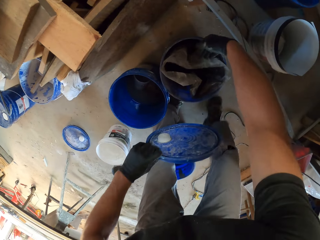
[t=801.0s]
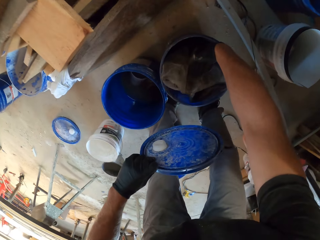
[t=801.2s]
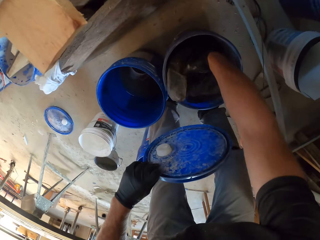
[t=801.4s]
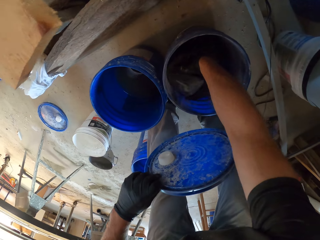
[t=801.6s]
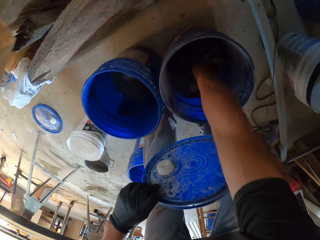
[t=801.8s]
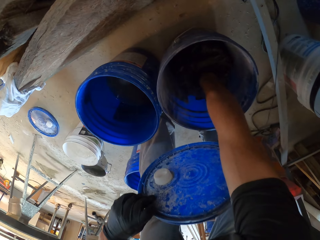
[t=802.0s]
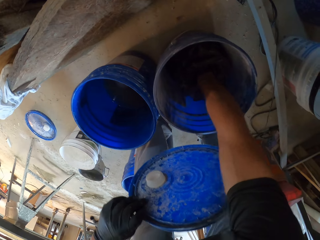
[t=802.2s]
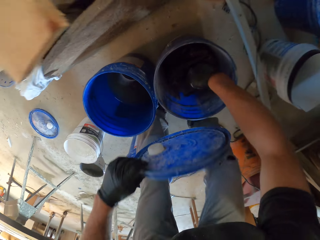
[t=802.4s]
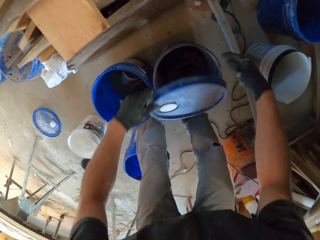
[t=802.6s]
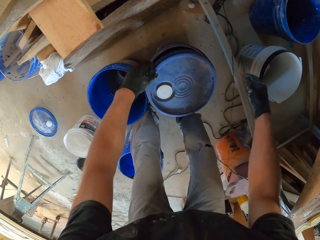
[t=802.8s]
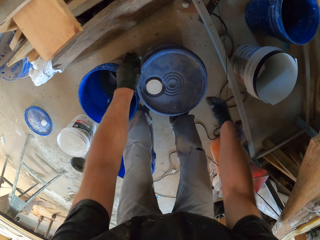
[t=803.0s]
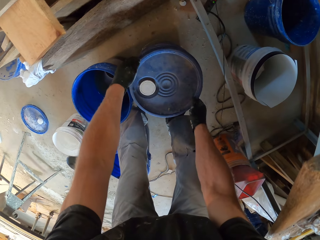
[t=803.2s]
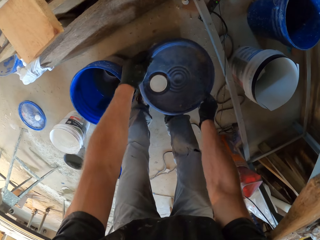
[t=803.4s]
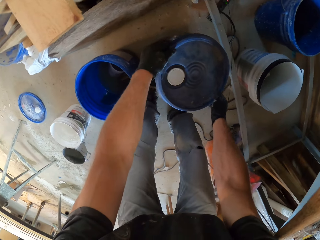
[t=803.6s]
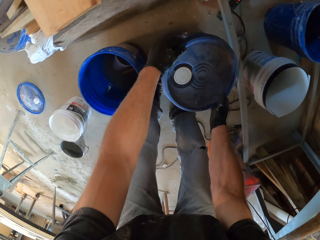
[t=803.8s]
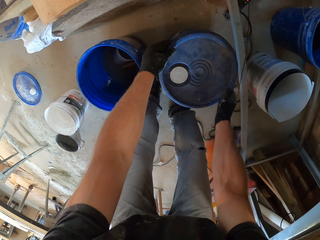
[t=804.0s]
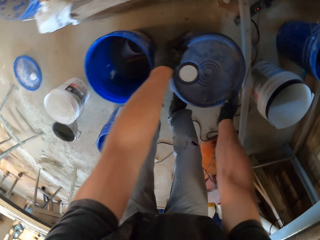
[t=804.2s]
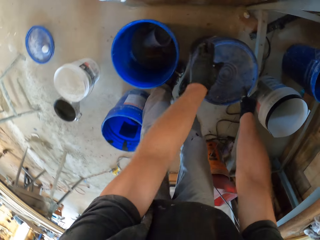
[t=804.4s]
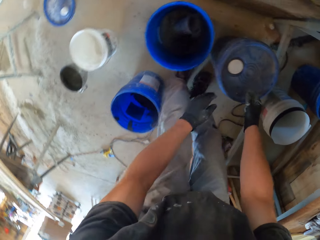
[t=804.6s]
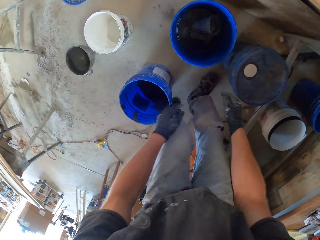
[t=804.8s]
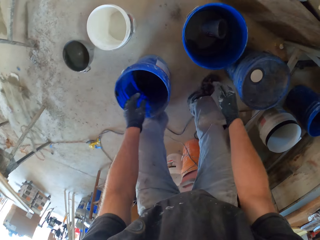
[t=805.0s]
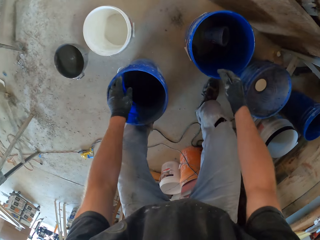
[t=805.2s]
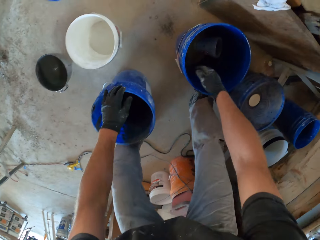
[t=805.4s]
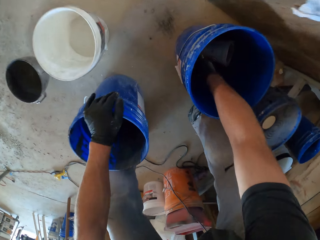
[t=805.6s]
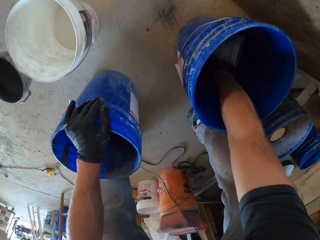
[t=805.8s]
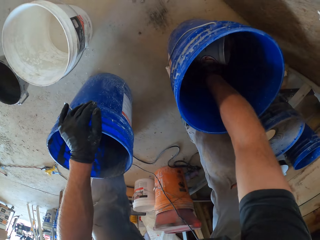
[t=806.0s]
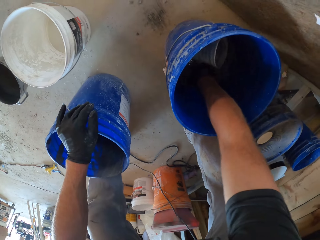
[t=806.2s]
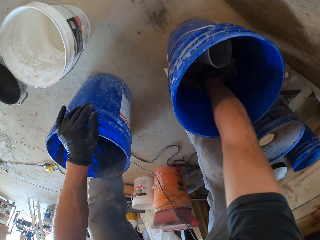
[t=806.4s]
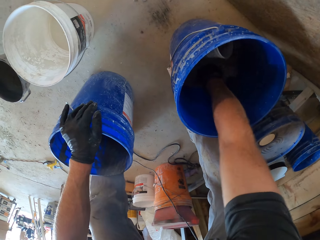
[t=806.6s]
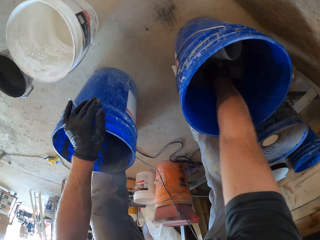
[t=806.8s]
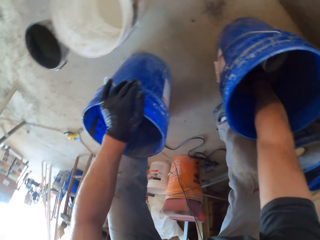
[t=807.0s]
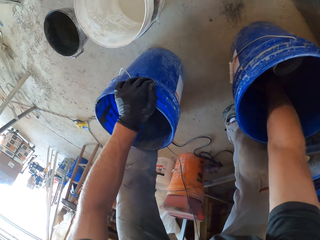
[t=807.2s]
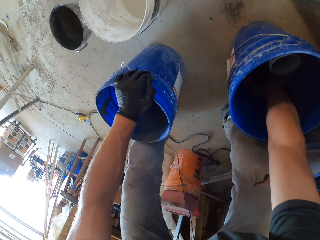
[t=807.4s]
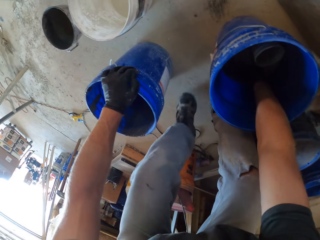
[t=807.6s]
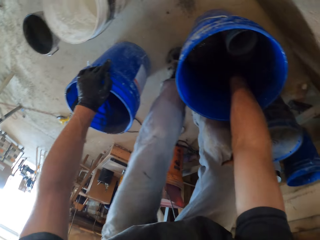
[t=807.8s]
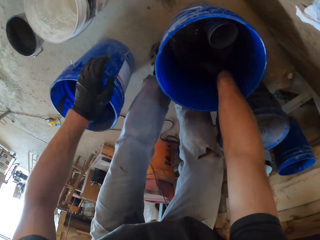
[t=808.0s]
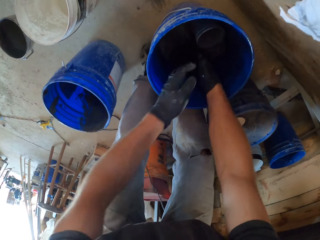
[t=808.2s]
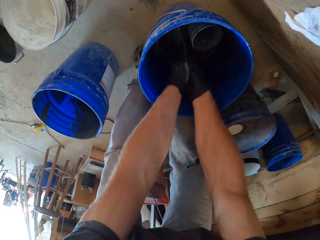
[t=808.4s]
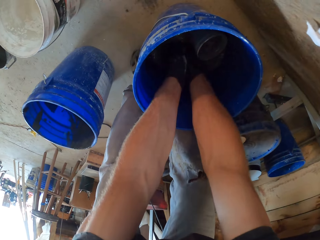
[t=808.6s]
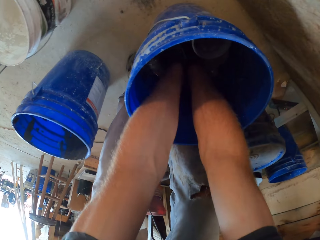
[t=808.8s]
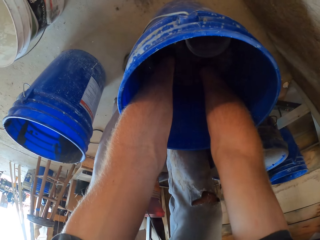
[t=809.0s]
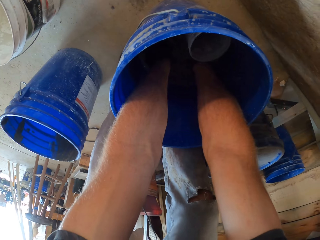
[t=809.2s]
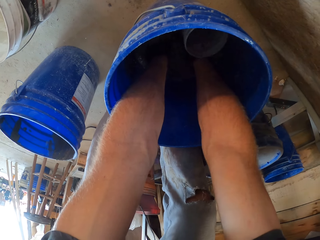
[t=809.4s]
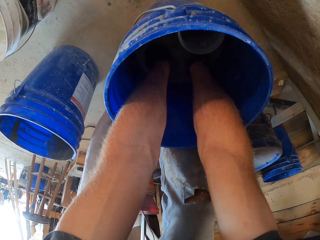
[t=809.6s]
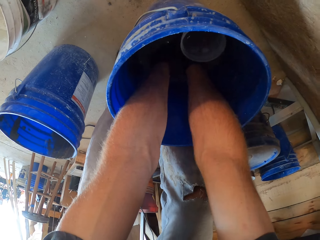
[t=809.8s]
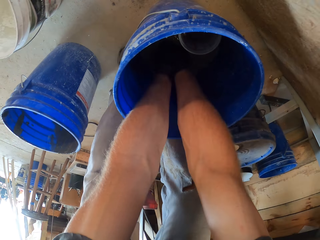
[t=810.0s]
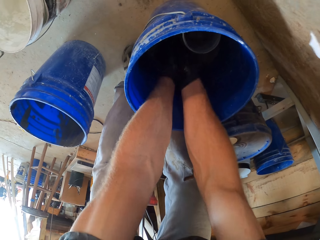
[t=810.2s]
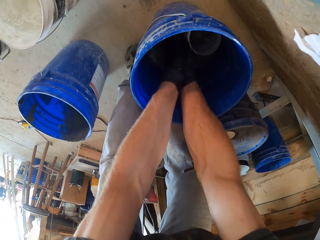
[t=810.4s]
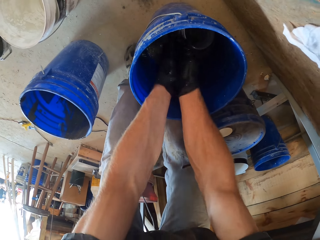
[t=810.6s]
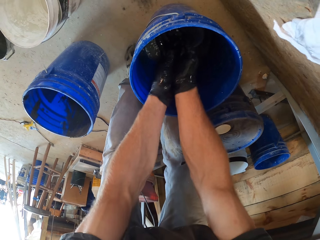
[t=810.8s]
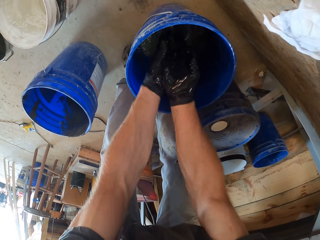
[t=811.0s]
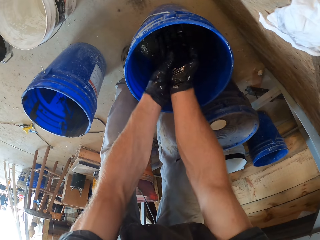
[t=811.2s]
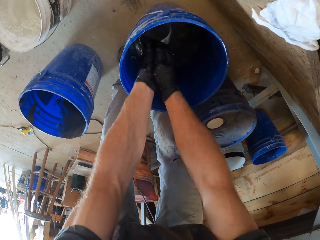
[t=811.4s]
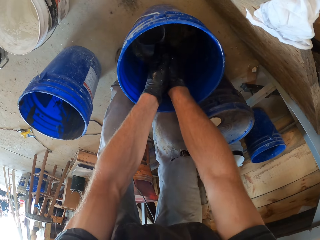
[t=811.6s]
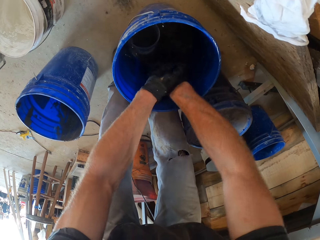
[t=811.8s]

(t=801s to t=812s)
The camera wearer covers a bucket. He dips hands in the bucket. He washes his hands.

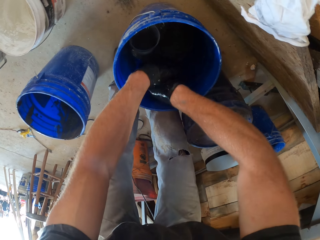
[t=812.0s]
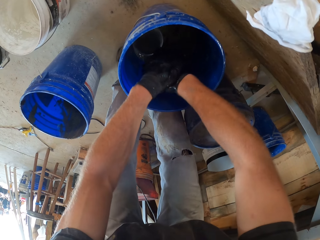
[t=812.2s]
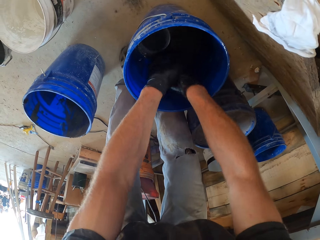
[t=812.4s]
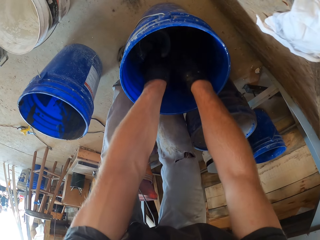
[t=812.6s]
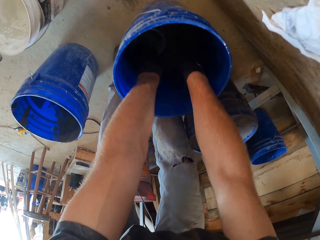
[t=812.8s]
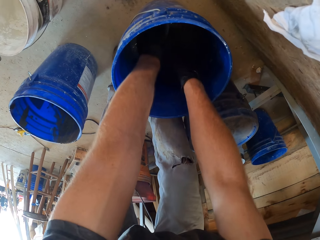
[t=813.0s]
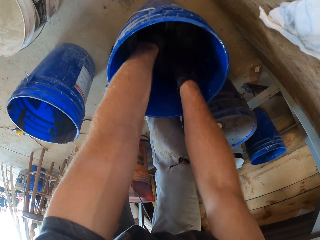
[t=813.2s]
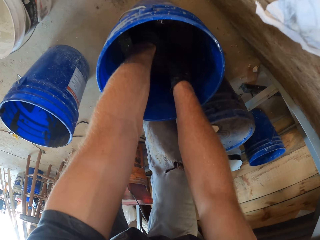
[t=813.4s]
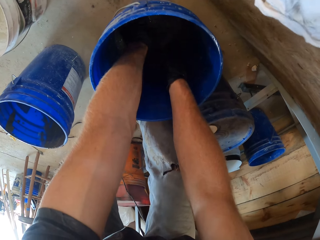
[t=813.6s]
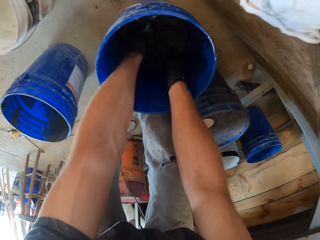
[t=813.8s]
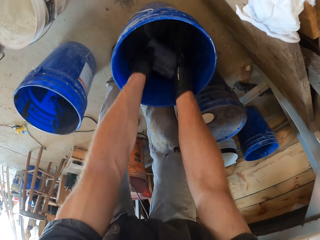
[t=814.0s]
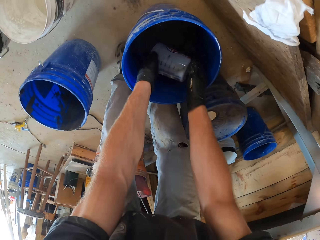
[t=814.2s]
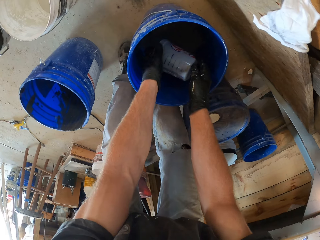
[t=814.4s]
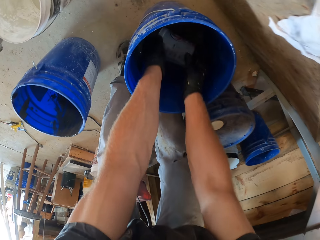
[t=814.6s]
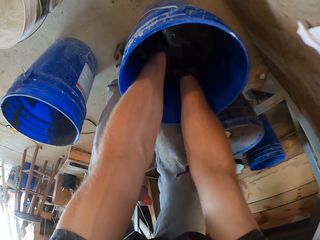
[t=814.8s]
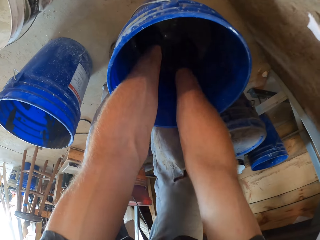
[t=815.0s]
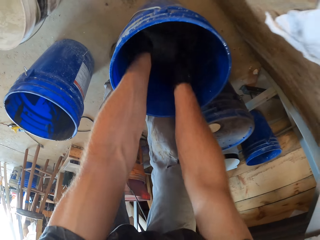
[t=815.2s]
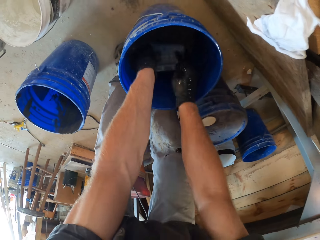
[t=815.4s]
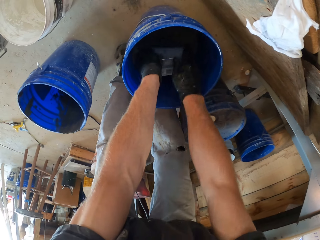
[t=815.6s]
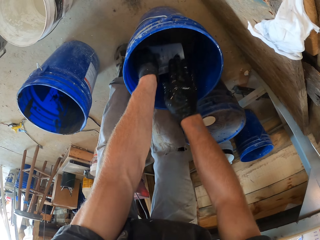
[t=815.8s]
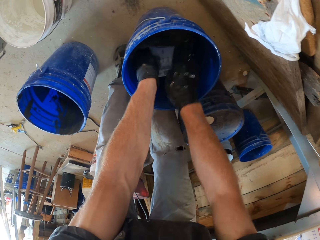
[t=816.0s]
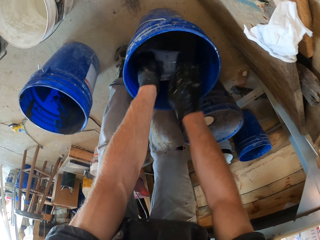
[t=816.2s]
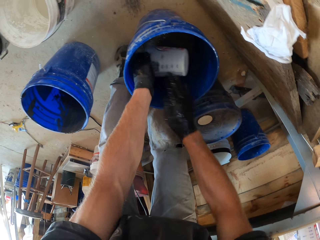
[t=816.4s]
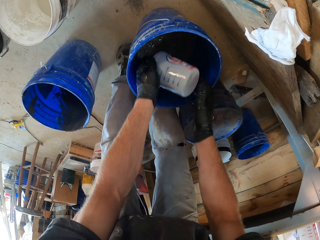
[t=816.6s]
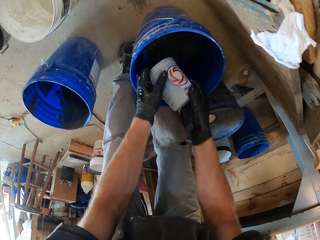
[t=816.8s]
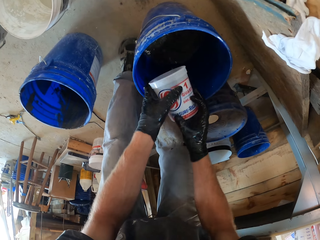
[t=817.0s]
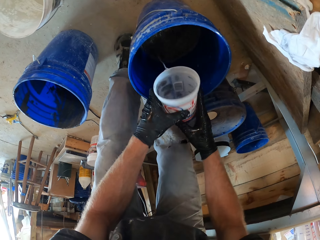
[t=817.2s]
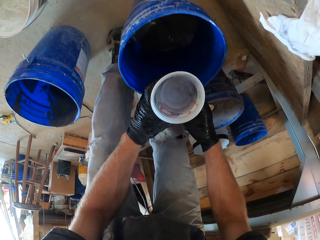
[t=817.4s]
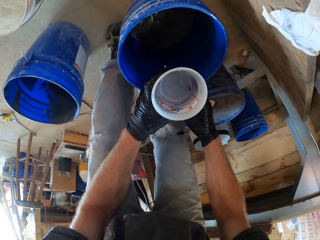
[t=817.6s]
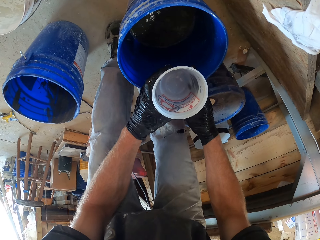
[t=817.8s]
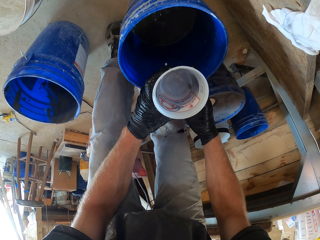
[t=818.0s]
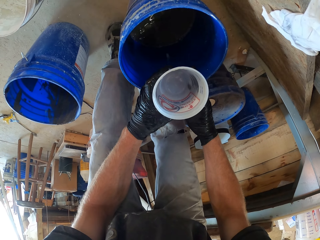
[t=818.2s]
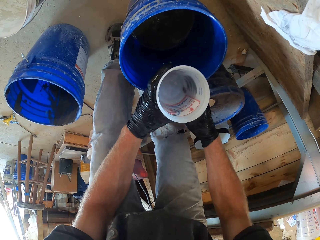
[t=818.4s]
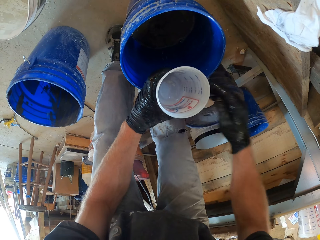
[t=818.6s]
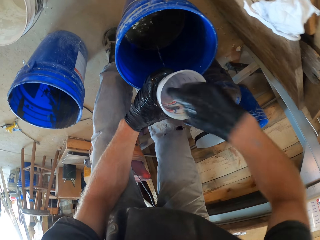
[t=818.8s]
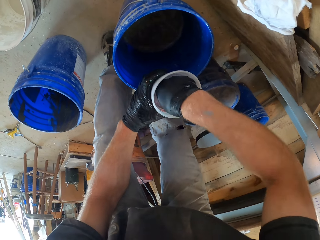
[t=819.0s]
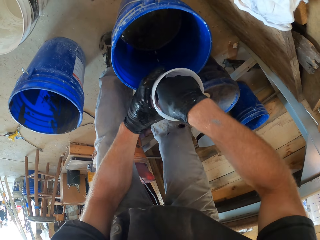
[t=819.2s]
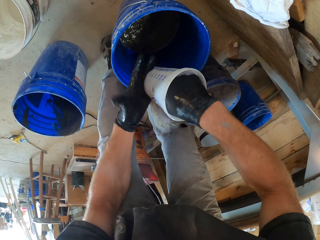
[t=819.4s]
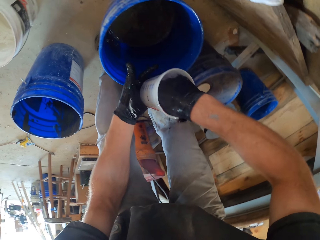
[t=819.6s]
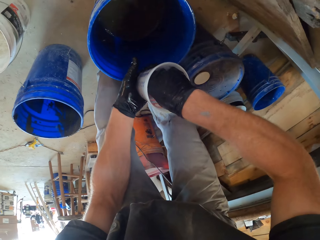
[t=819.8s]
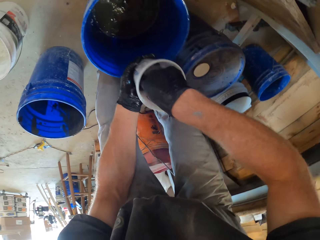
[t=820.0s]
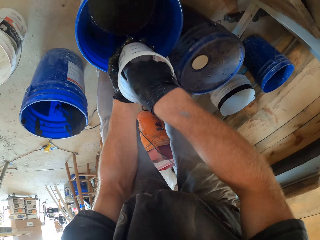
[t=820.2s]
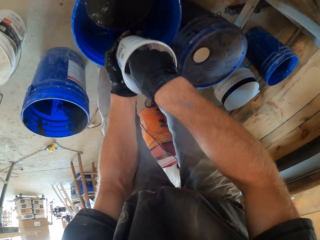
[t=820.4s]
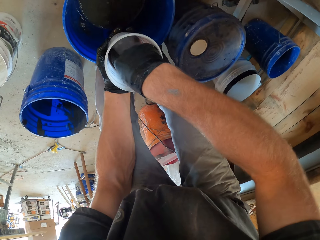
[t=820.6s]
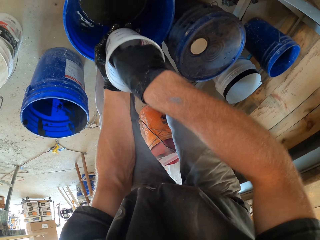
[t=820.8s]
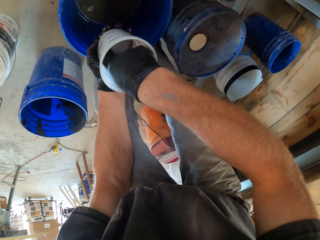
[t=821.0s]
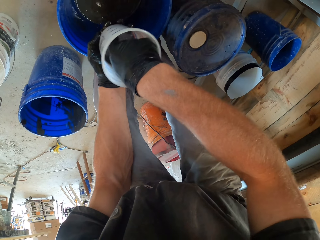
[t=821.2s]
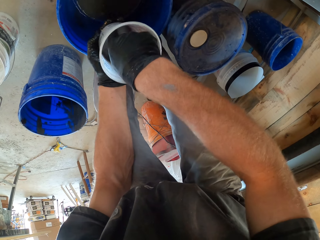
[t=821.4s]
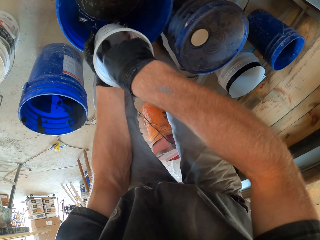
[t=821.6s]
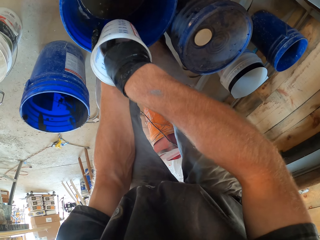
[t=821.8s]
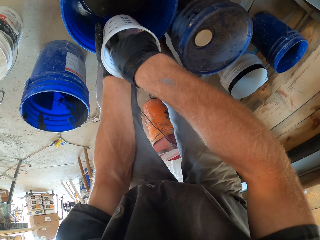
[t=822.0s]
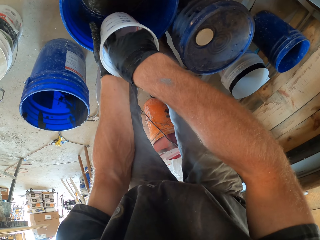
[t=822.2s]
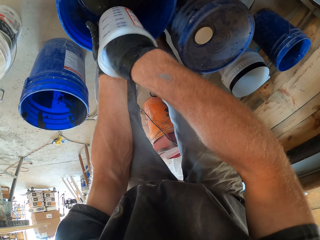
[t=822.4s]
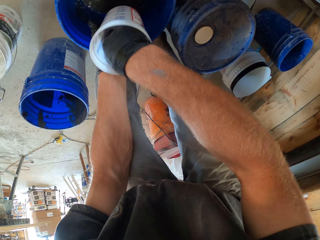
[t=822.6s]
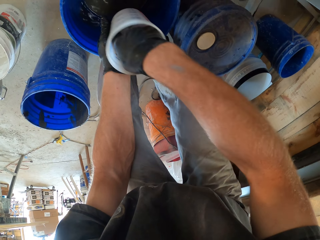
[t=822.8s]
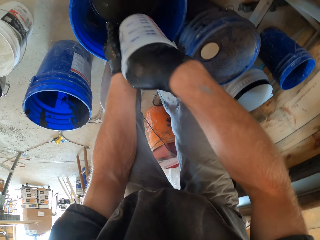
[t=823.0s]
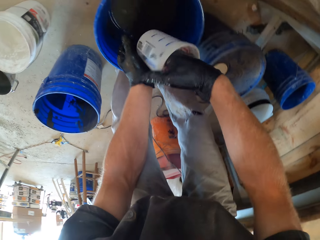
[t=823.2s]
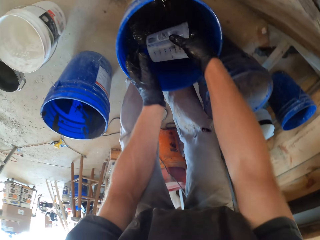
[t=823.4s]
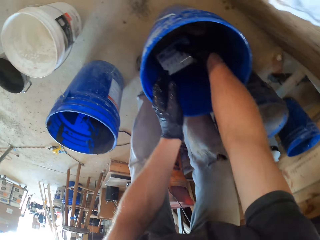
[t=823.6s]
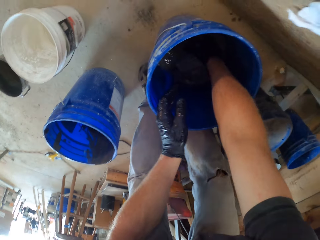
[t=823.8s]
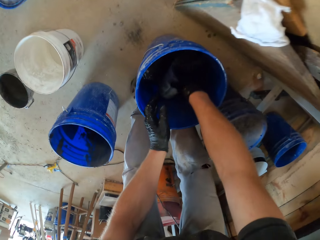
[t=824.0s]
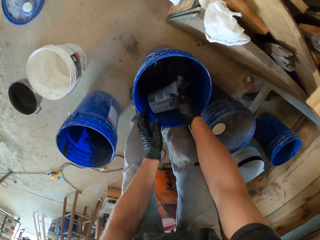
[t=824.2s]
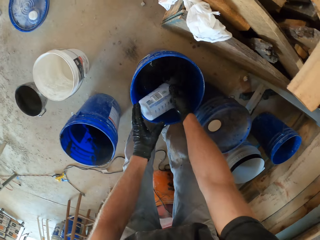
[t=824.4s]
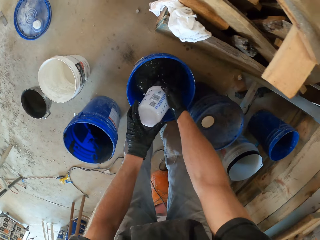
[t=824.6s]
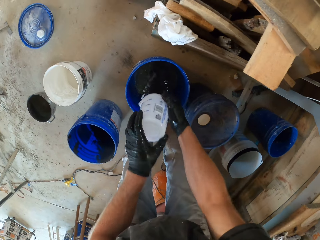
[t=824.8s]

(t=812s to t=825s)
The camera wearer cleans a container or tin in the bucket.
